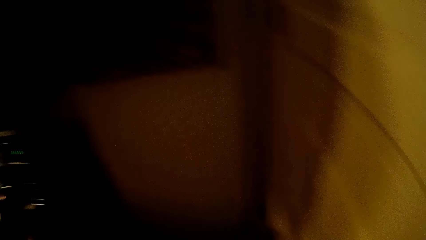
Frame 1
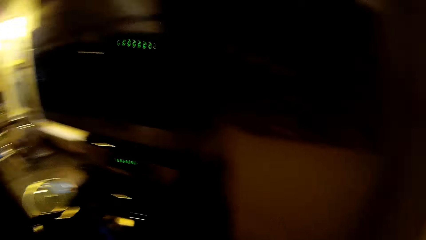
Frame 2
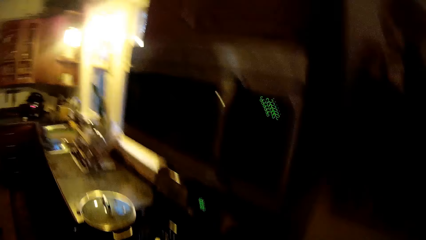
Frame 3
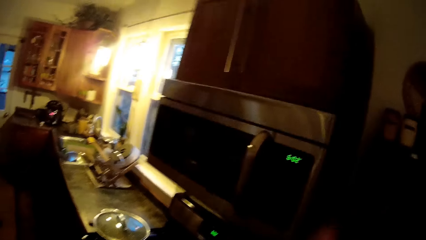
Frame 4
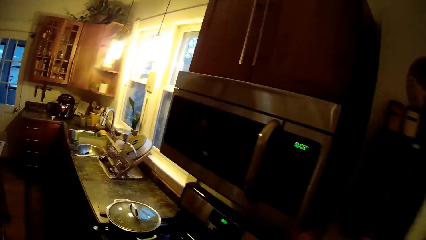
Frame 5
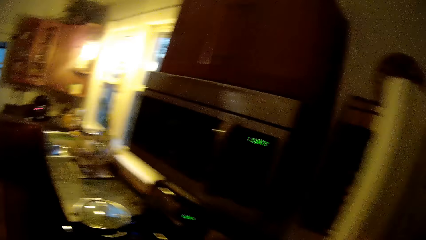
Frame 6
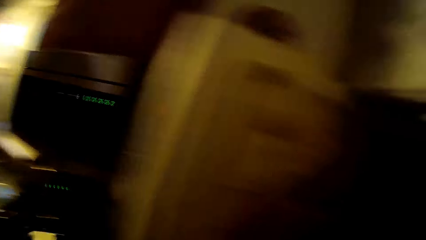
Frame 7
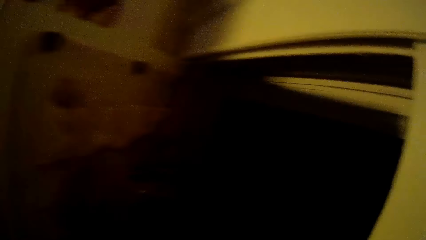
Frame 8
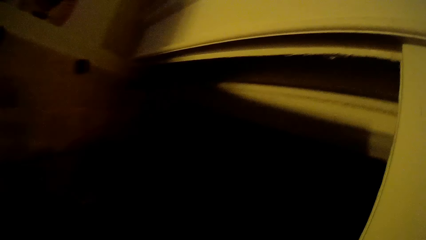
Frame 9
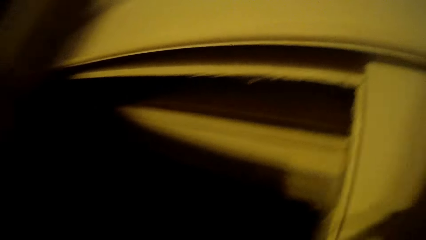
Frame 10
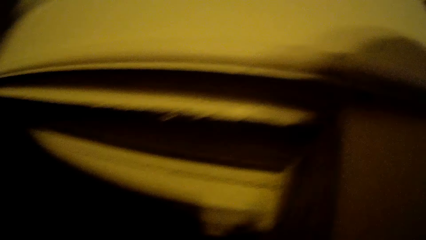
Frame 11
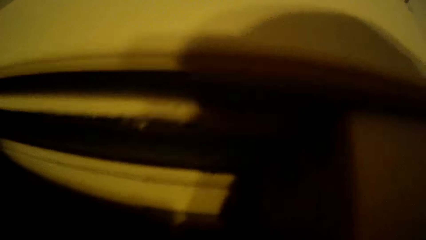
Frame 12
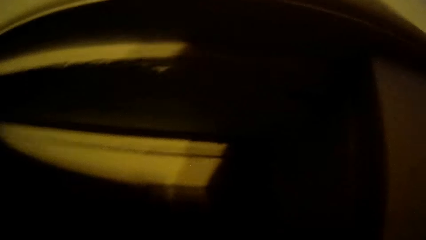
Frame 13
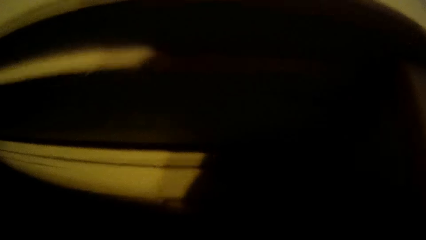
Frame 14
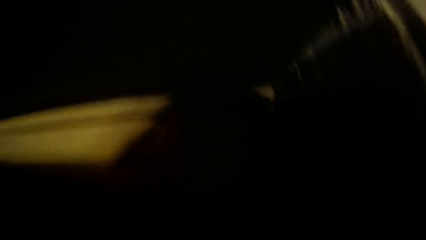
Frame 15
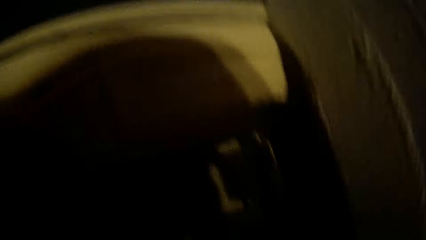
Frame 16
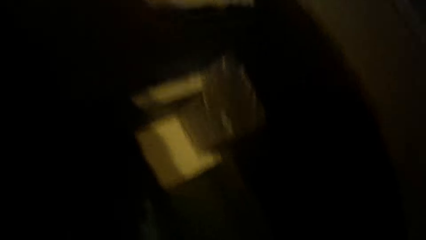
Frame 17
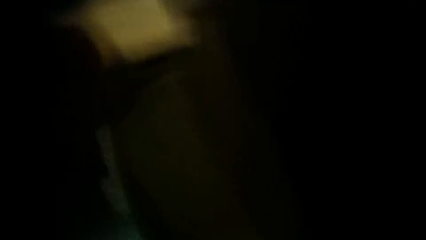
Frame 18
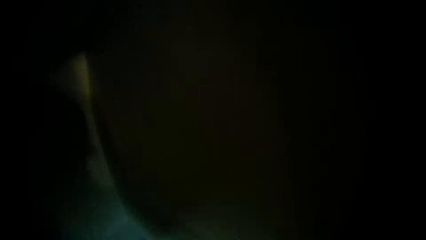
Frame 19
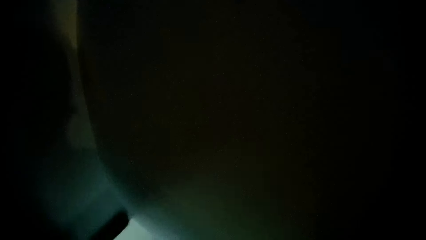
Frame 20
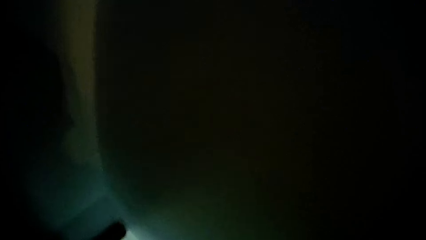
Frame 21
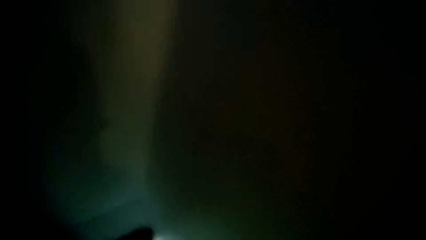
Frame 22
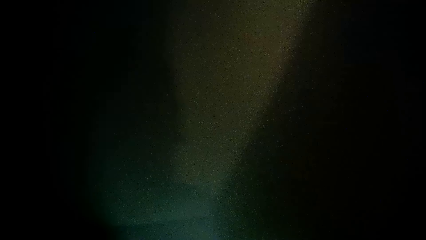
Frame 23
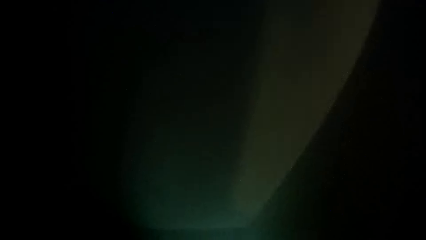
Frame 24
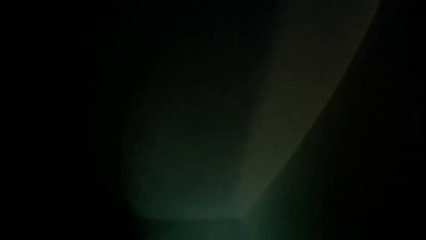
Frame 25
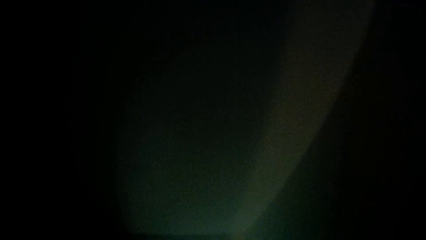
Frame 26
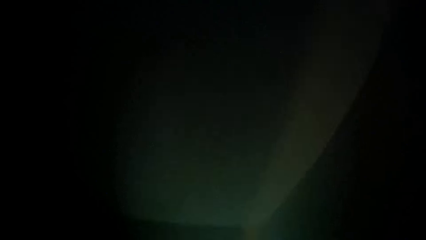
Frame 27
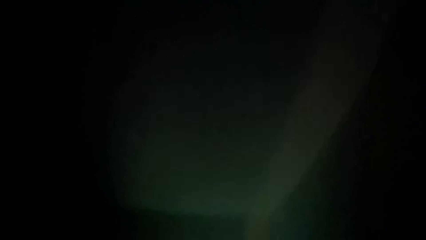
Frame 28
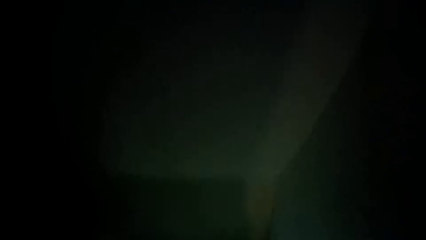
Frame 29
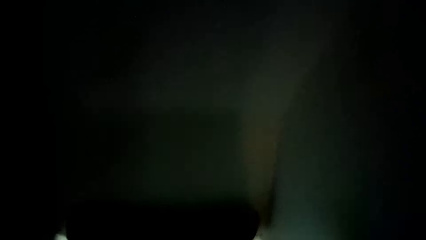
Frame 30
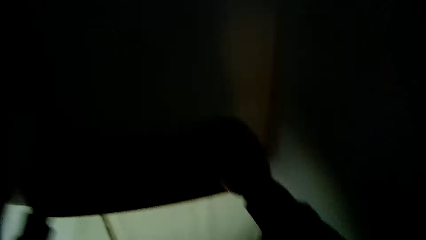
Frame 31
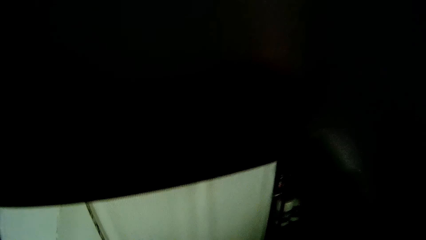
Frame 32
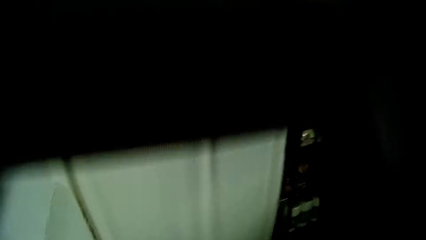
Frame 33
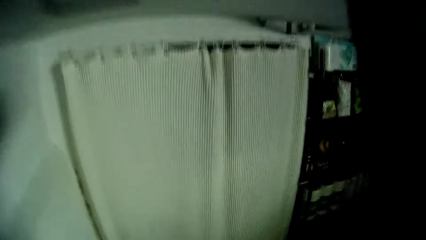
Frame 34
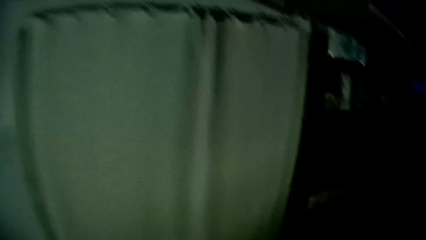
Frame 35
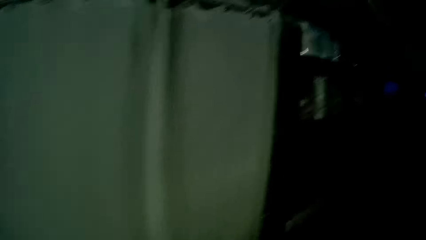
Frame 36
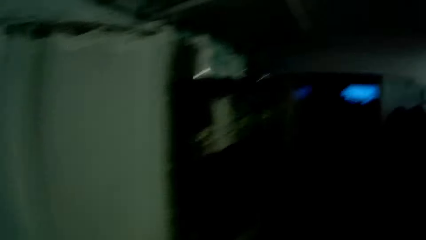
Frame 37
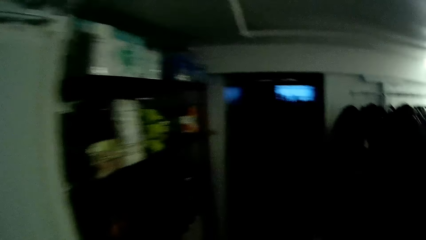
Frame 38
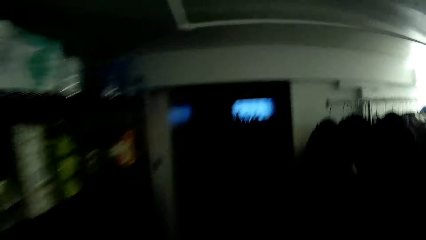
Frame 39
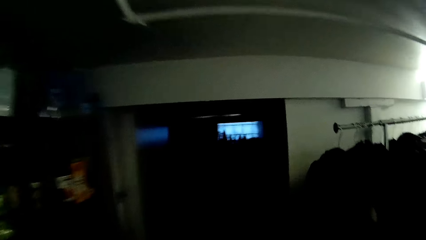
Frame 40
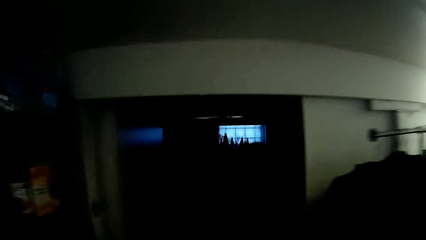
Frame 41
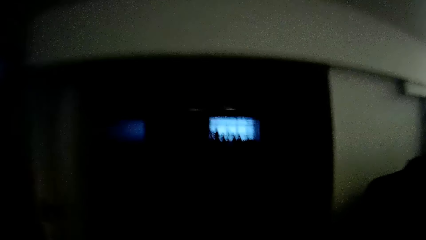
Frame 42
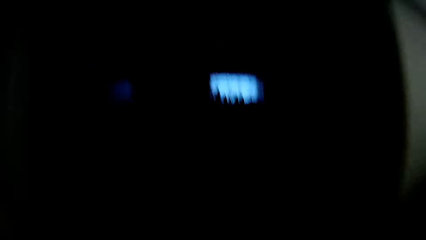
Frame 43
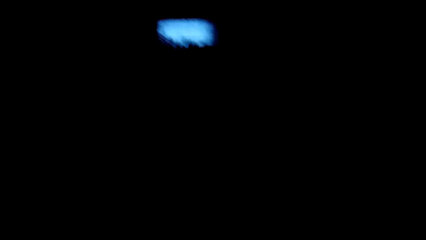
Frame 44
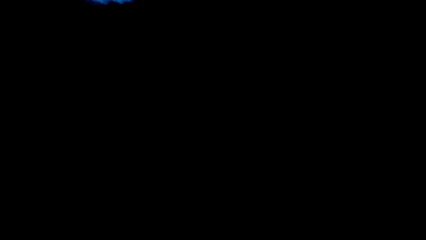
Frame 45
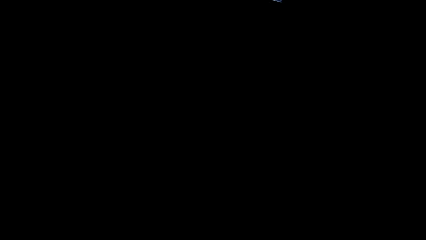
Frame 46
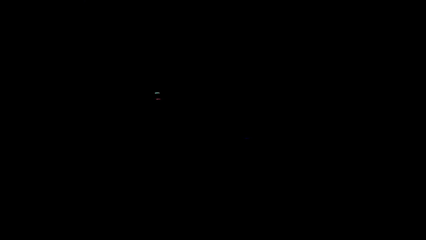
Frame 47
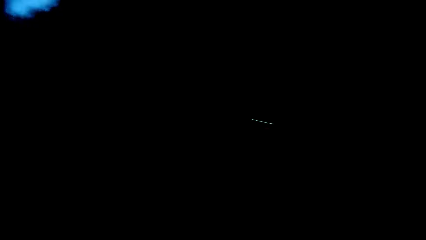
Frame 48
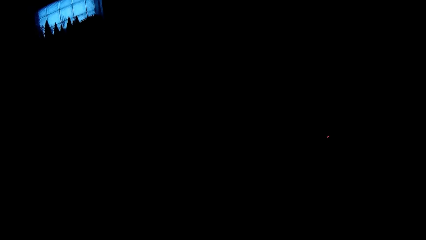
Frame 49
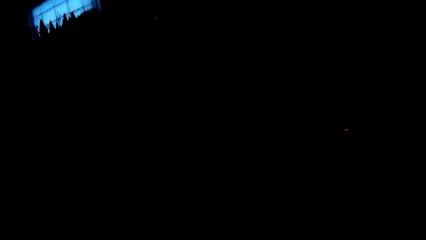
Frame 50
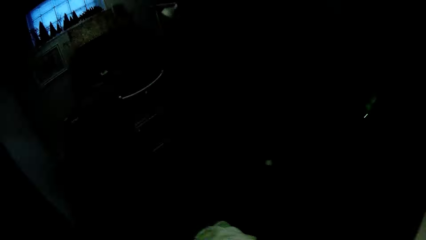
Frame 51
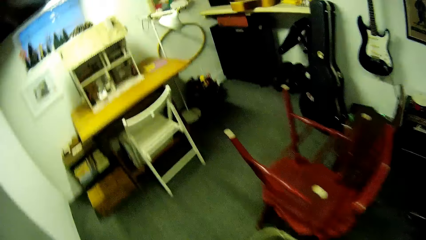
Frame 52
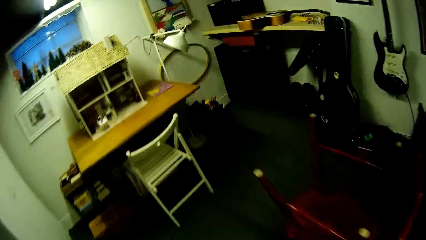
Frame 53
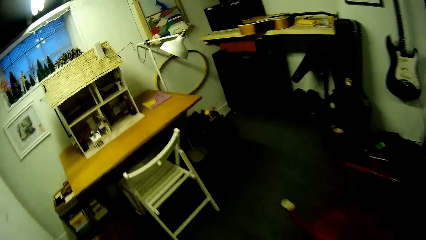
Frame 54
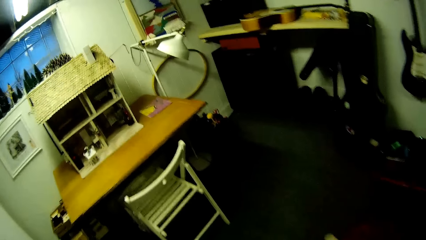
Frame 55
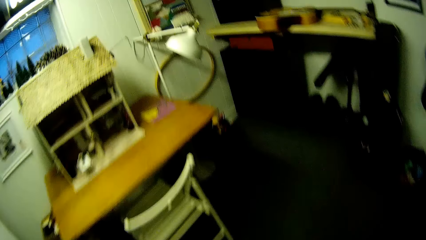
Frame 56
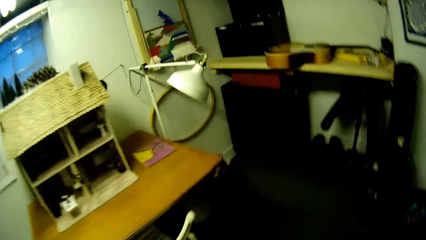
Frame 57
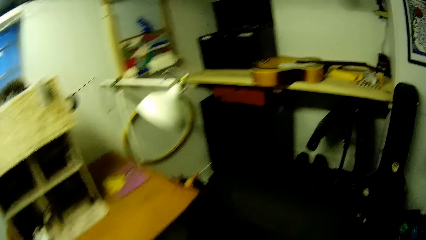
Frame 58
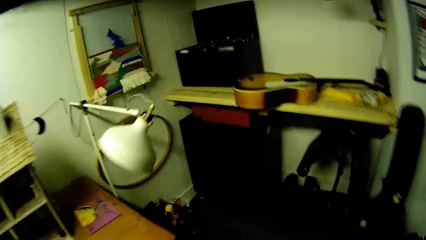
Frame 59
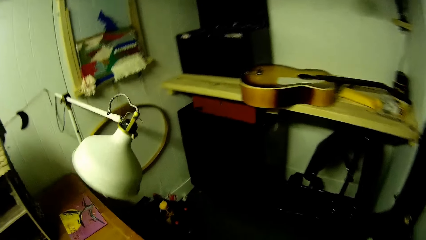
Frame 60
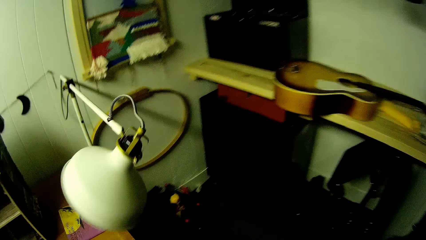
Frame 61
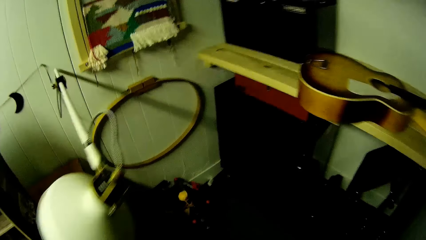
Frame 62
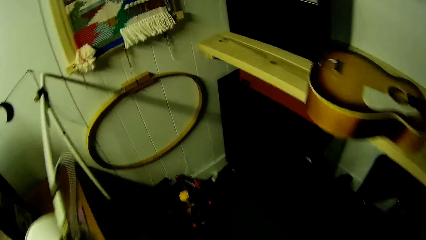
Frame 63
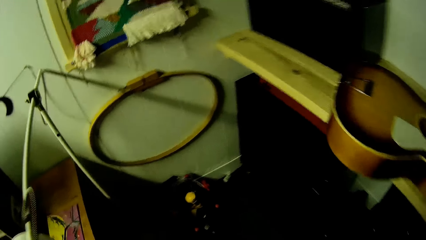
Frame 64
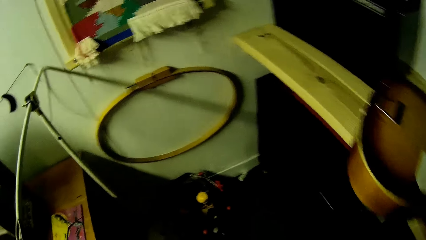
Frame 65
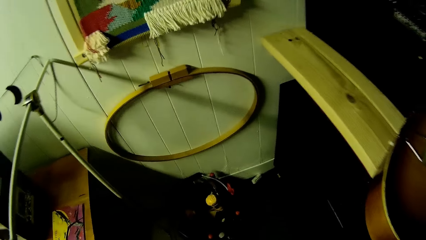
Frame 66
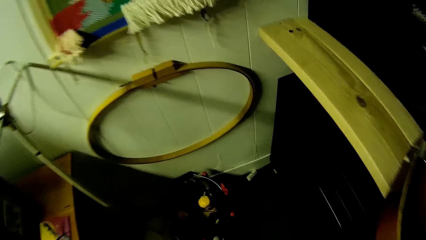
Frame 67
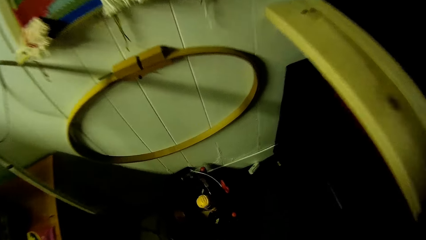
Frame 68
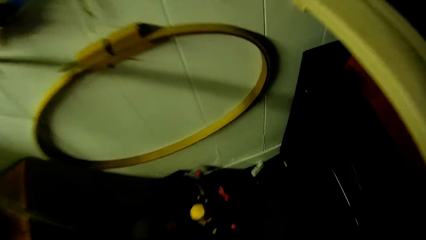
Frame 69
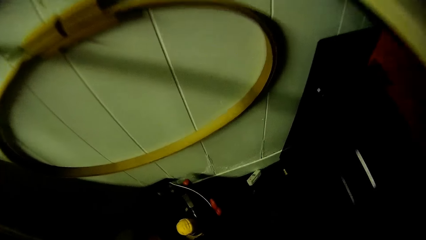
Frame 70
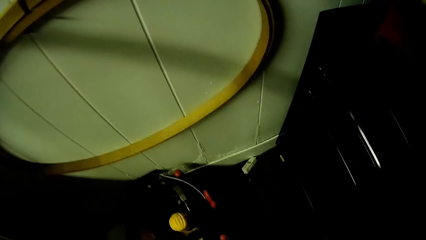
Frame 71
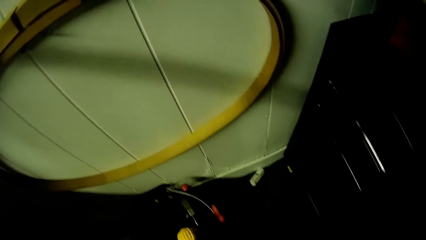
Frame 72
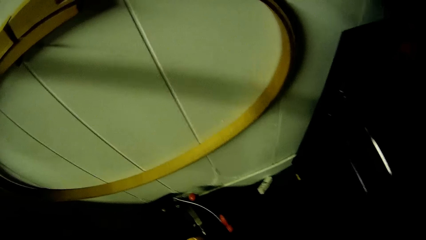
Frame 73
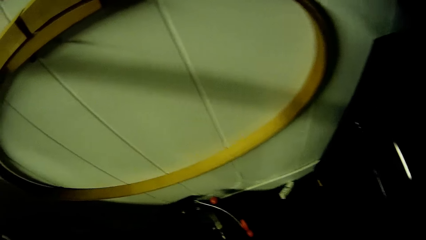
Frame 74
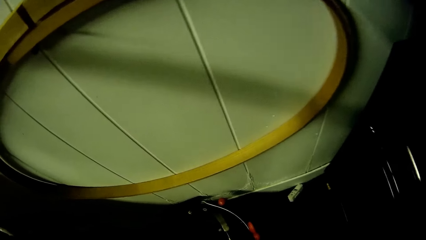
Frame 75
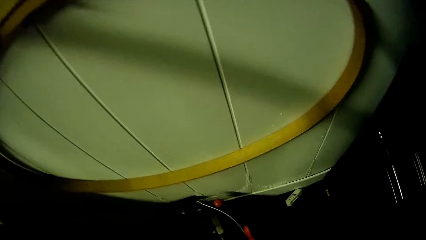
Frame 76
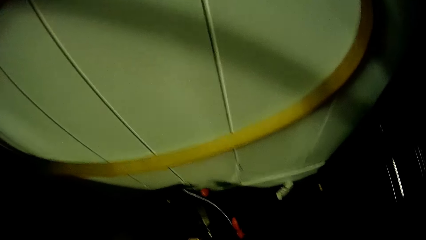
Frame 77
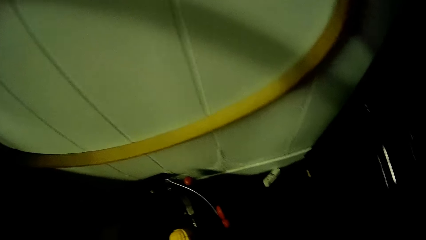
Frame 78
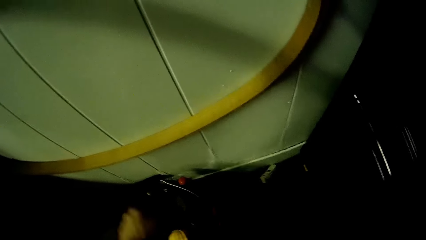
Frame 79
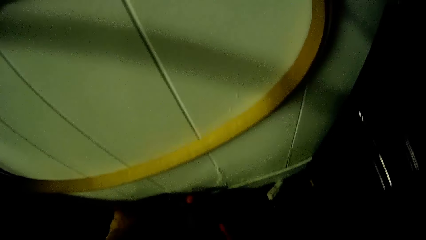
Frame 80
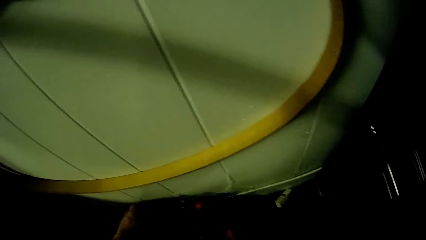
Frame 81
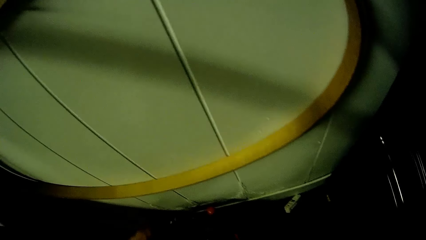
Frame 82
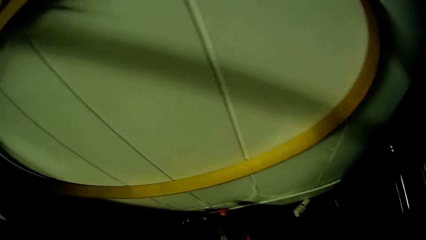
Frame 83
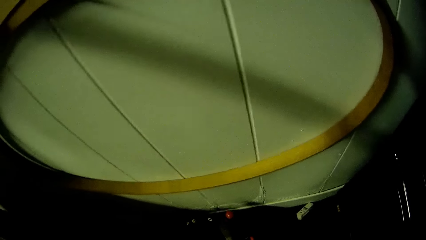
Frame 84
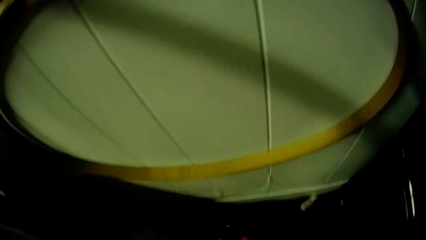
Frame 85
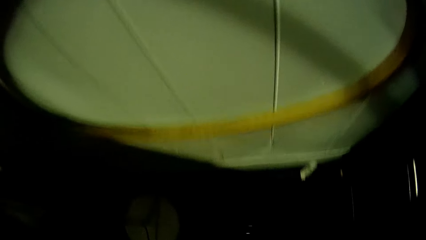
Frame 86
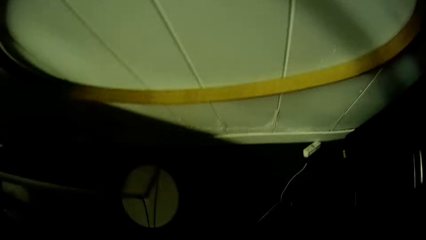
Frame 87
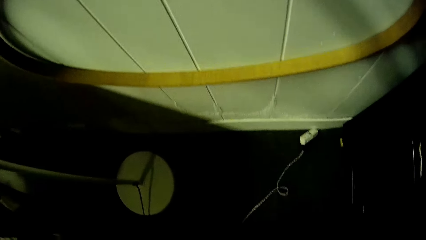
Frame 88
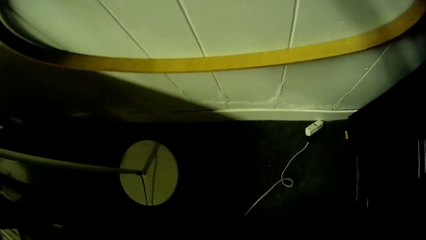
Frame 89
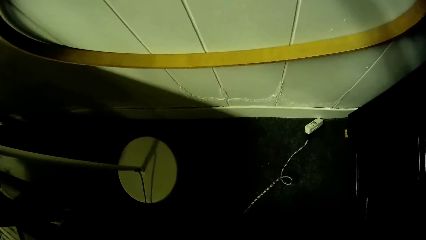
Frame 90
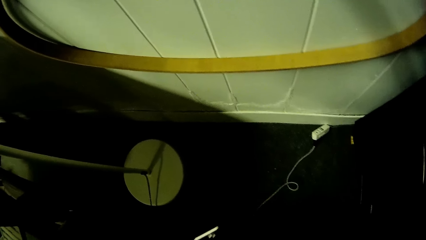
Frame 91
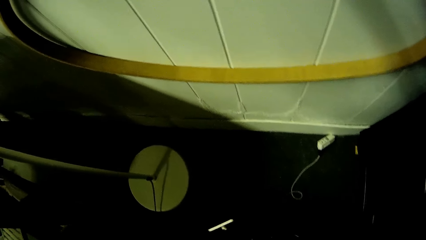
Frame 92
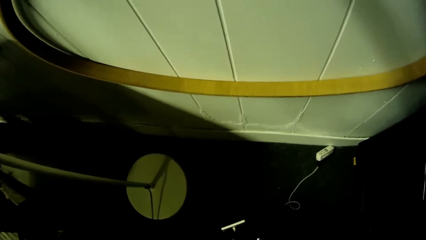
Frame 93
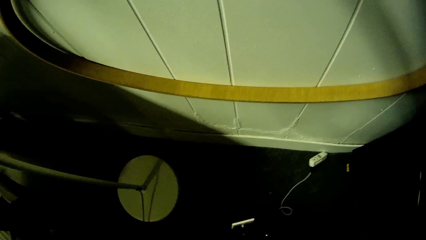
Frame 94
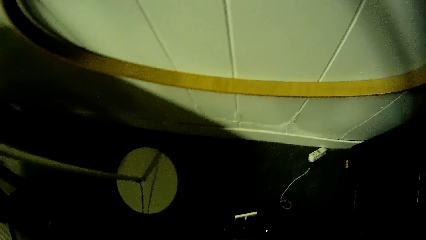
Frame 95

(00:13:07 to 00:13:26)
The camera wearer opens a white door with his left hand. He walks down some stairs to a basement. He adjusts the position of a hoover.
